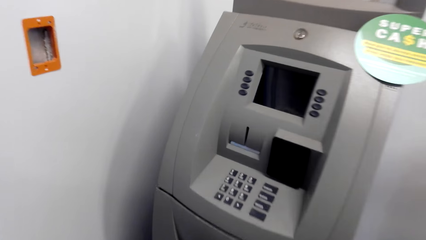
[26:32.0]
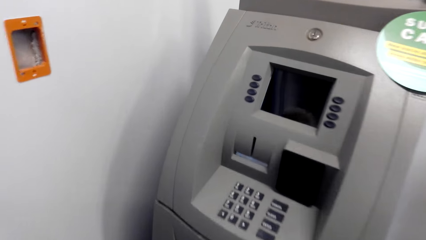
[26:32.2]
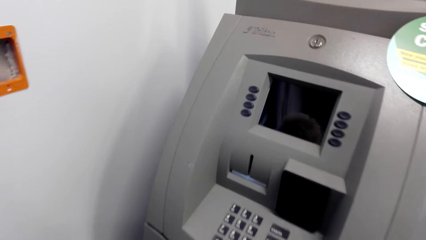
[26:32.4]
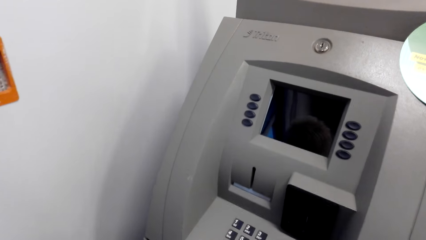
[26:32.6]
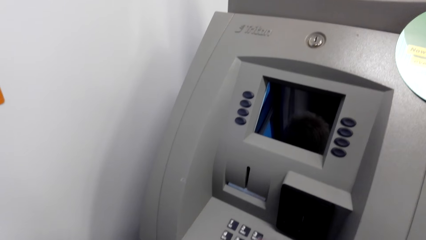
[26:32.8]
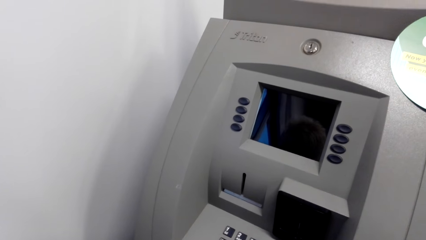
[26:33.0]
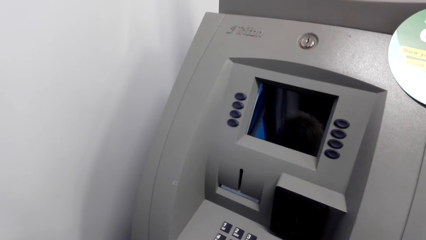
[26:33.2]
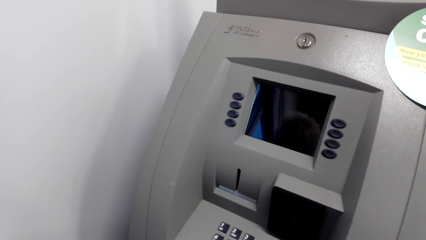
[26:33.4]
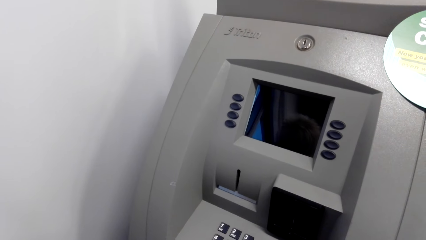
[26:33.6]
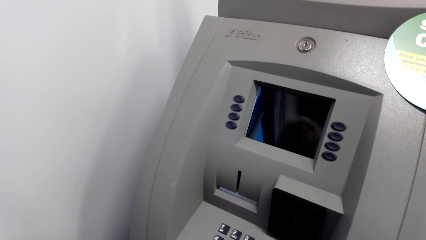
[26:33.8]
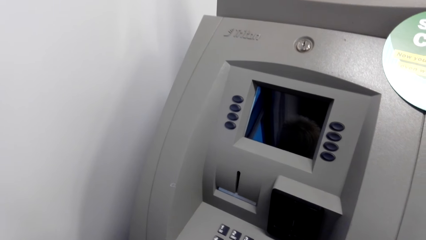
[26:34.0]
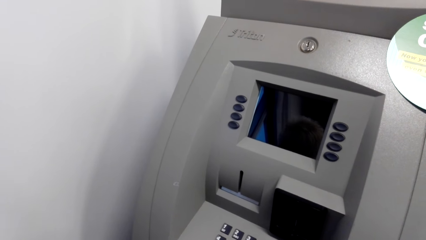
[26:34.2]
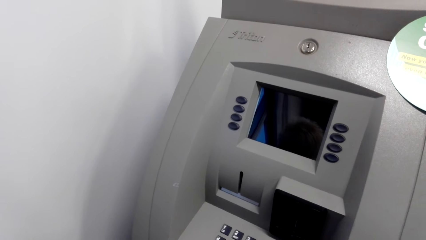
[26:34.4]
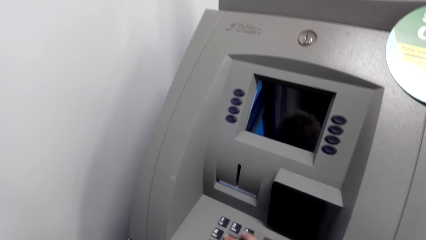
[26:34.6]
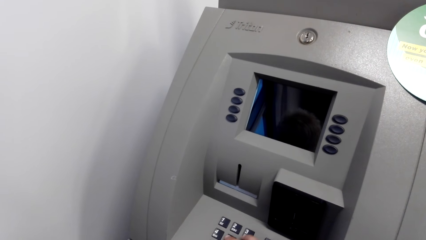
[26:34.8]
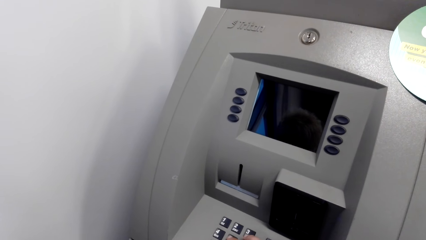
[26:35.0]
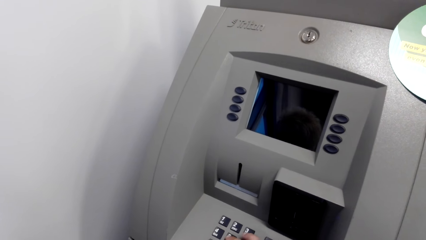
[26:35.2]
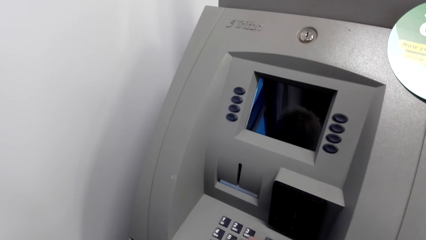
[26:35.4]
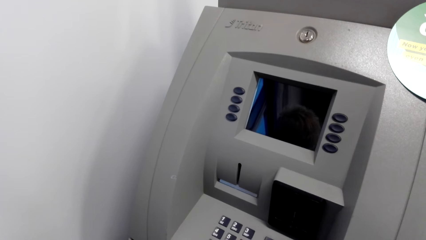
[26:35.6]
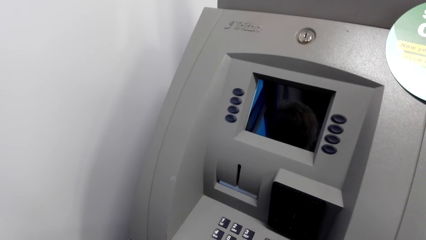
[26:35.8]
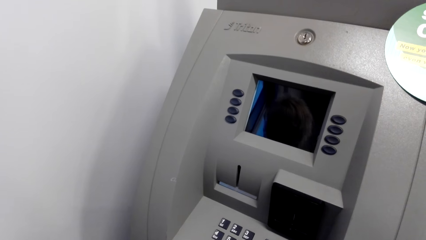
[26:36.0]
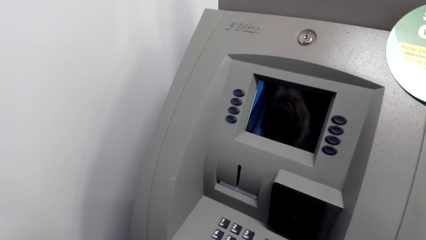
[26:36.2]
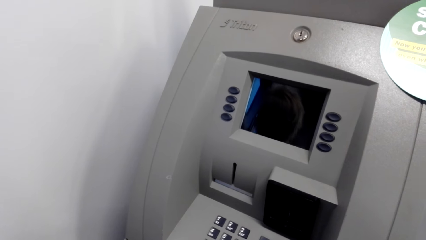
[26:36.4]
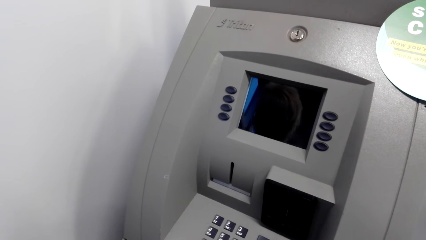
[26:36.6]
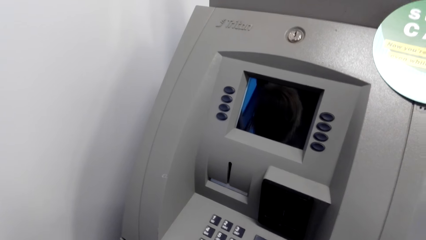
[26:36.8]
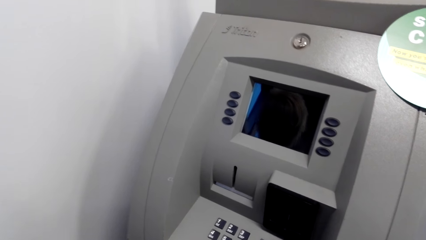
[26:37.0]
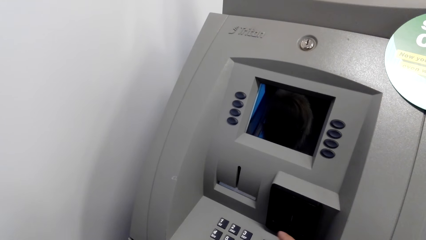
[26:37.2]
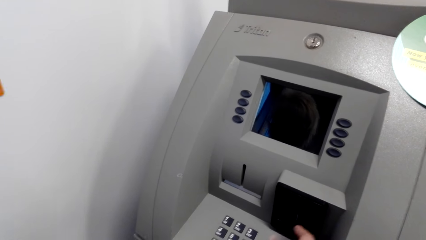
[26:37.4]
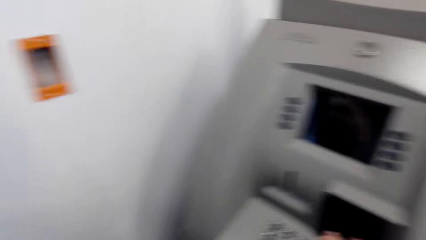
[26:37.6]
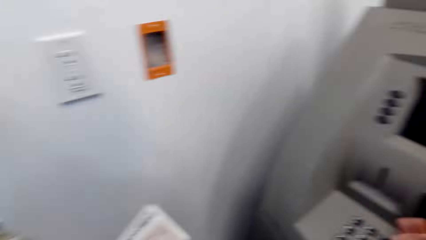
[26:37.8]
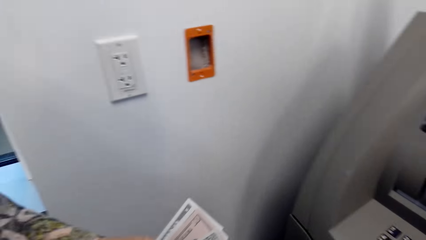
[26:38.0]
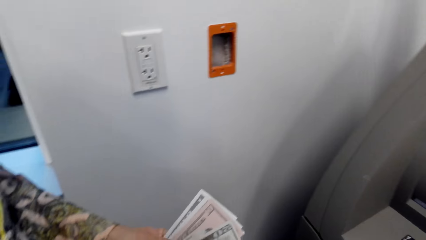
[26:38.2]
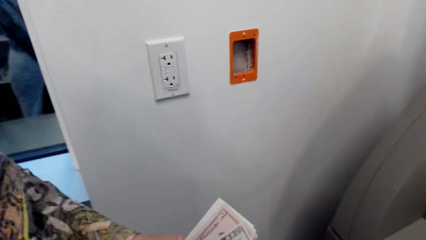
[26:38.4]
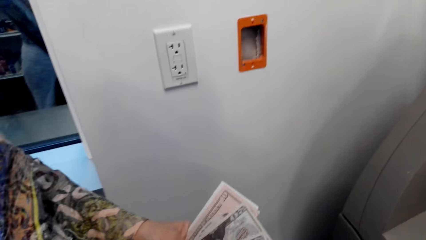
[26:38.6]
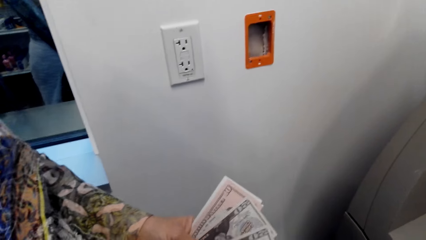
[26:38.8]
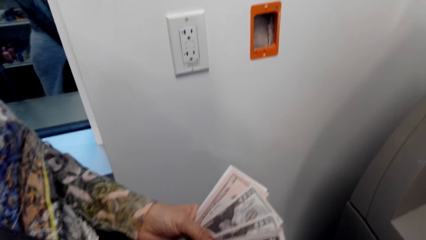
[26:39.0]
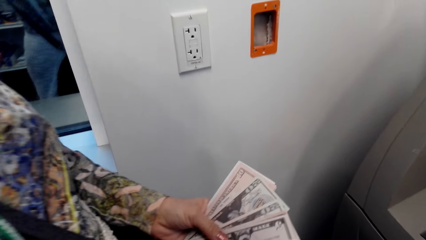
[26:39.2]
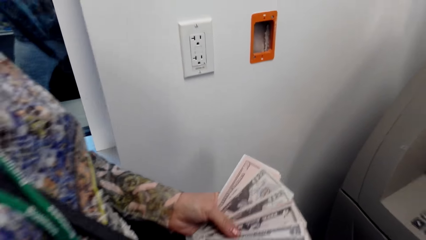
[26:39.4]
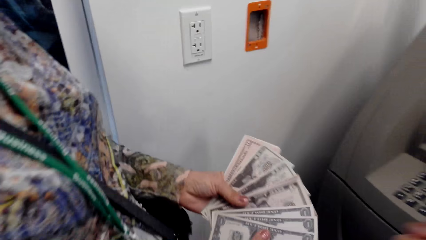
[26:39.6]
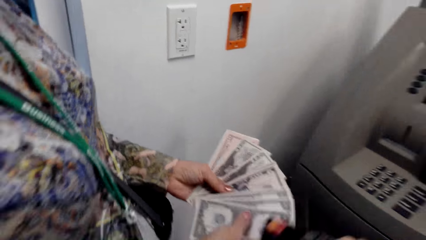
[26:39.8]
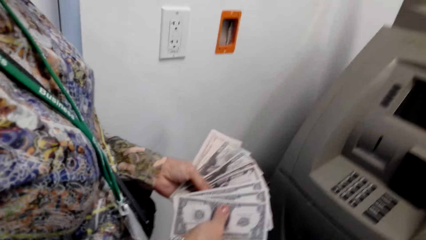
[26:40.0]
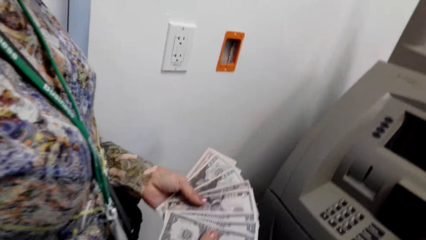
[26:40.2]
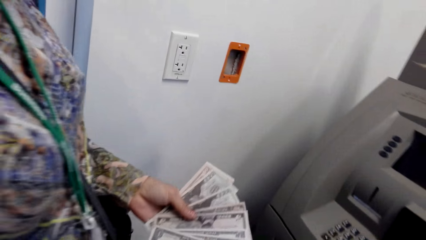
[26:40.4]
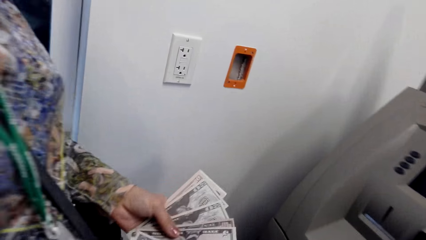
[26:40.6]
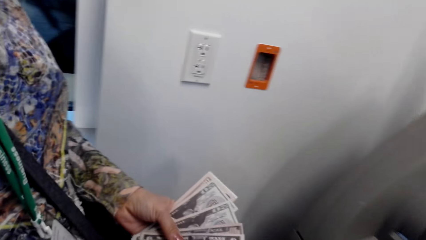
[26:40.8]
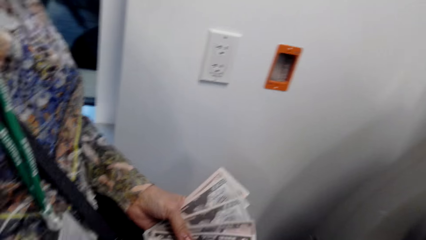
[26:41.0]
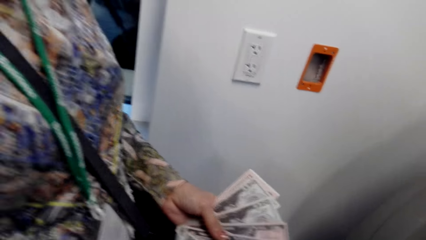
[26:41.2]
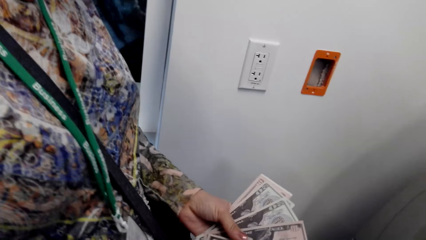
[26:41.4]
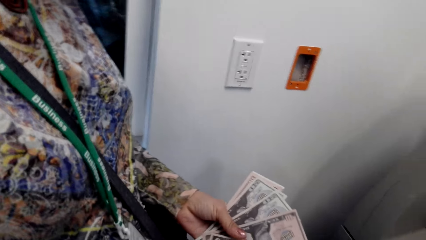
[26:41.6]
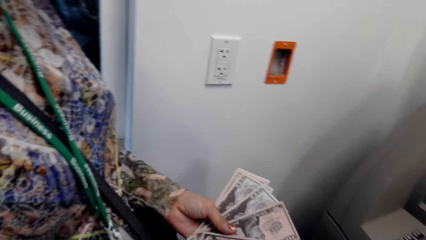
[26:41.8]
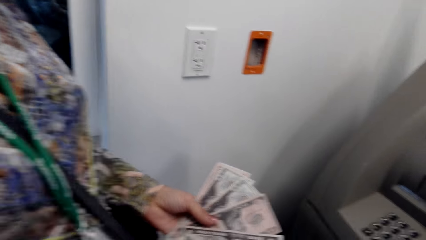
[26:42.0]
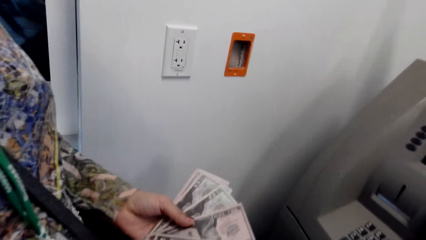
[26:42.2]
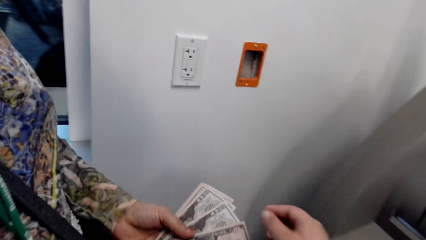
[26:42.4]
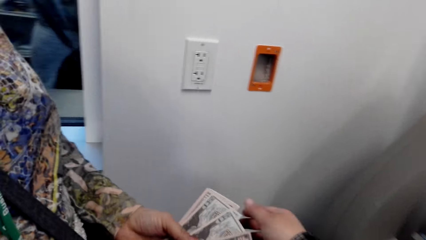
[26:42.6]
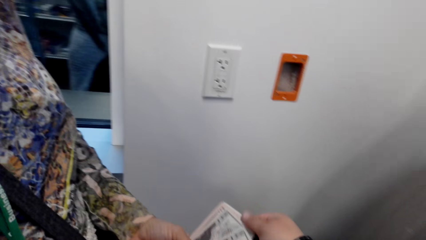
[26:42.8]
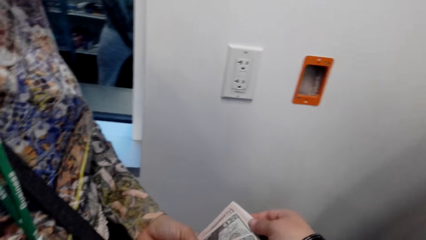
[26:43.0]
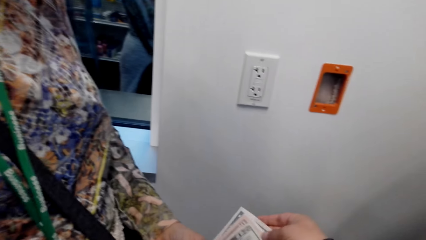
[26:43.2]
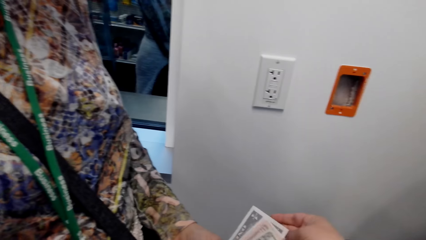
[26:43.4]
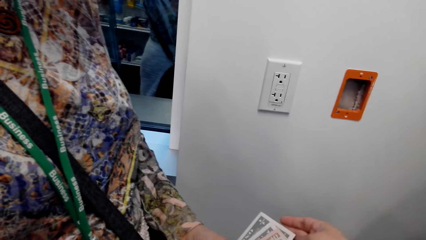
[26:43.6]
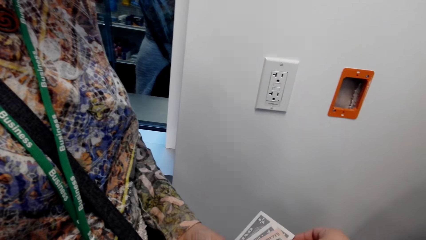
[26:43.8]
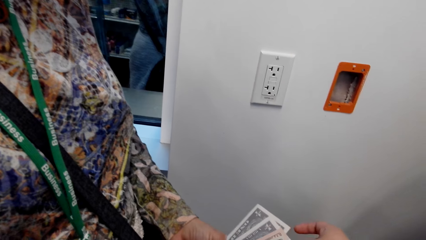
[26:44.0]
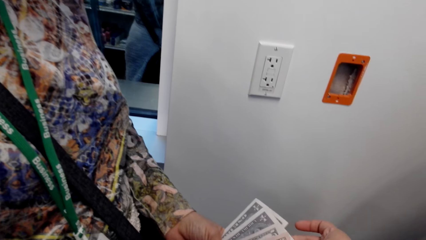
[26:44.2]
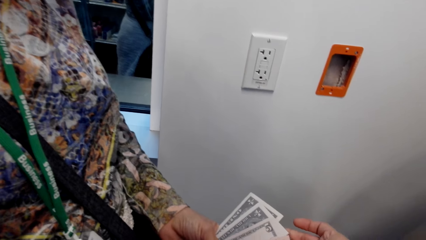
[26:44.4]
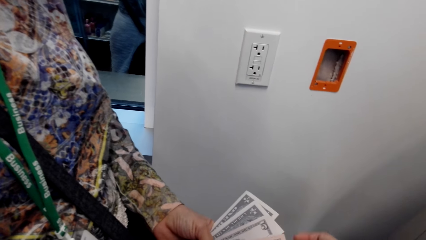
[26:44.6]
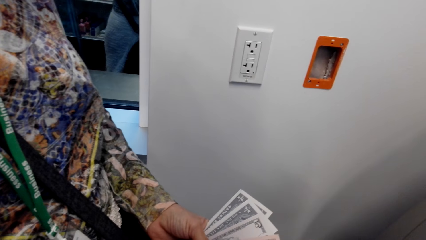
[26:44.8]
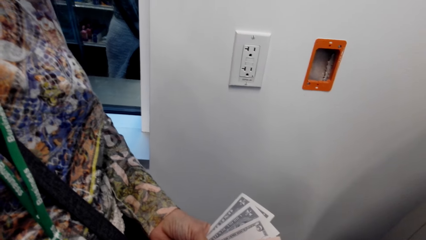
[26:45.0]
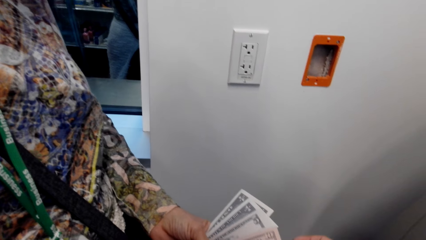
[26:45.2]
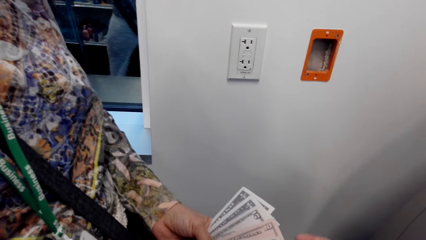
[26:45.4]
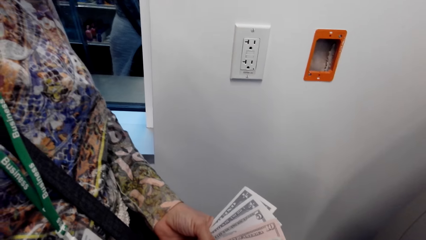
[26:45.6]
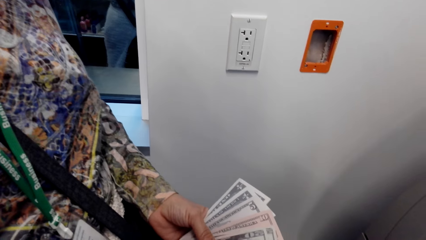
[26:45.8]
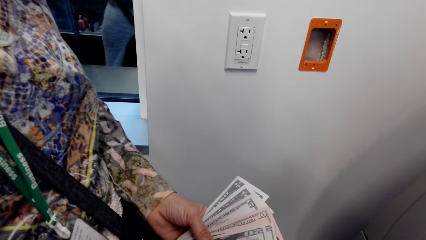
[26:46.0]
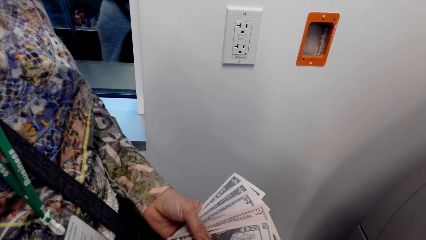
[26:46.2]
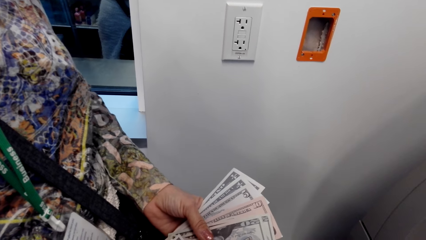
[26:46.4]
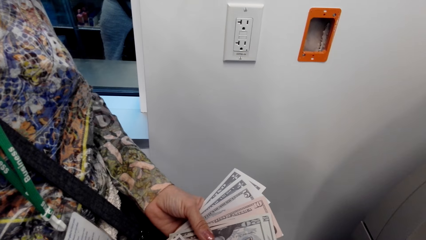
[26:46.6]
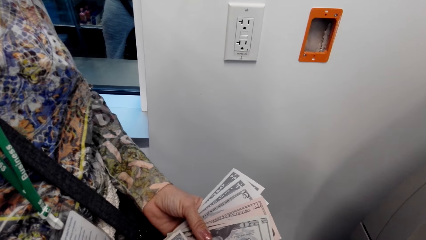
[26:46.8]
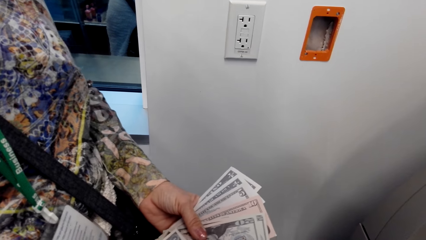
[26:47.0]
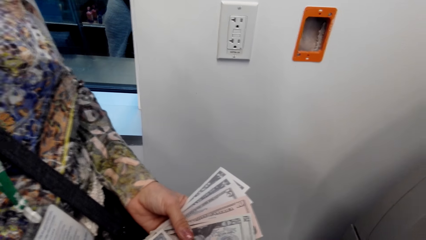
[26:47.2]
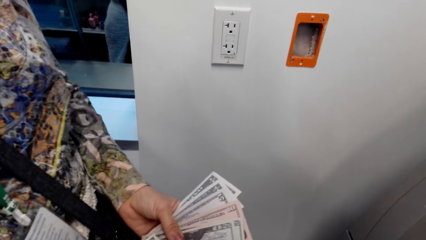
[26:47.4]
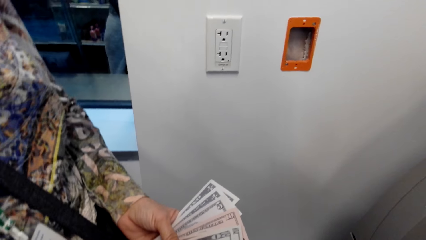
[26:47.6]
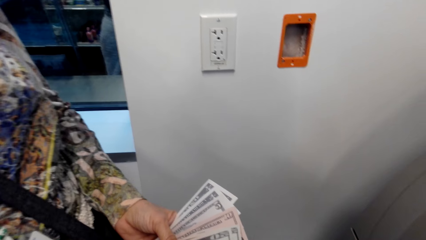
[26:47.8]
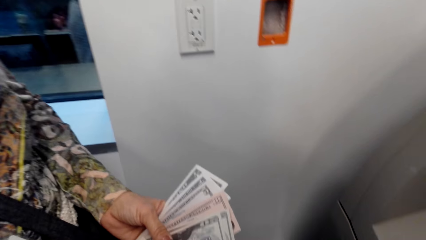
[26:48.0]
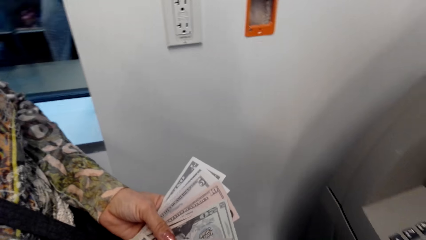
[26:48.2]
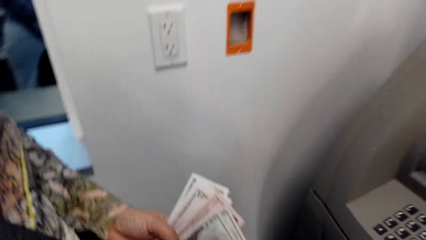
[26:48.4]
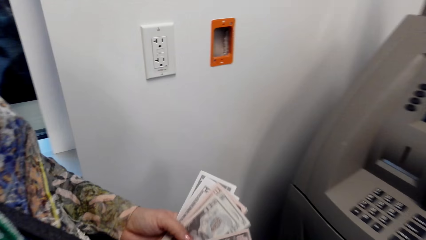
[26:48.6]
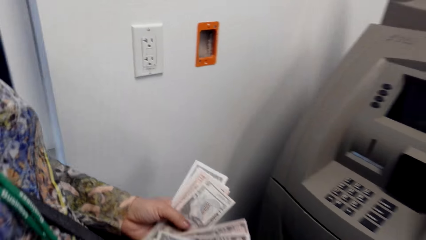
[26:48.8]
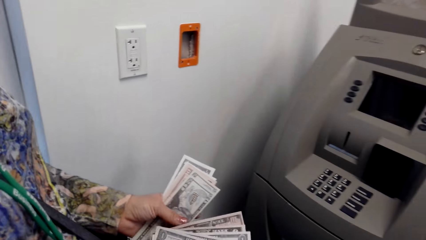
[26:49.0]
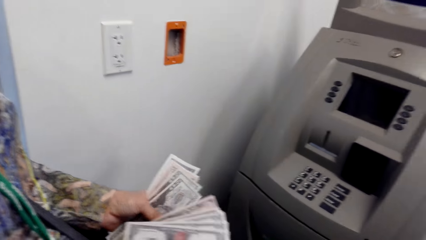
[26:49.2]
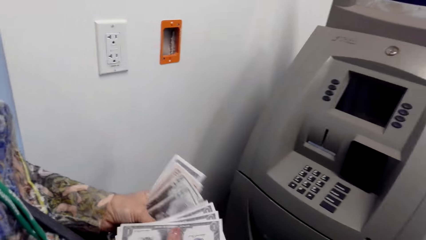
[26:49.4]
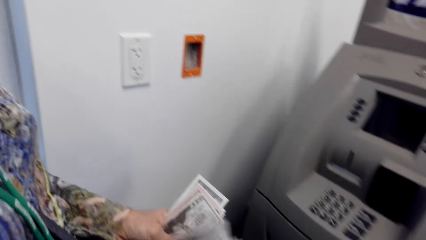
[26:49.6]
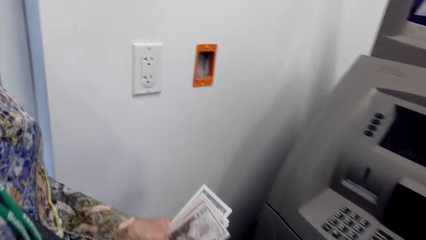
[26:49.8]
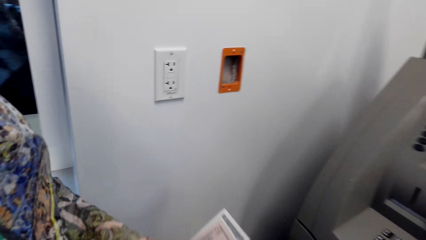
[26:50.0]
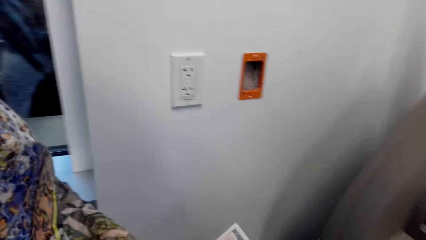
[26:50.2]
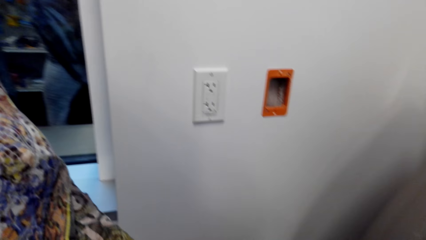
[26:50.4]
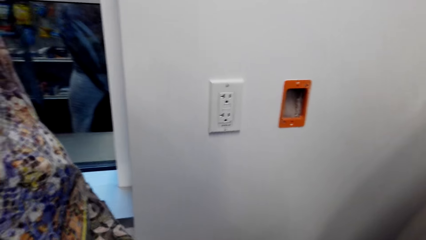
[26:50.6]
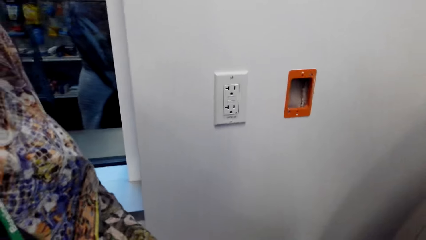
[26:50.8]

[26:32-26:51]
A lady counts money. The camera wearer picks up cash.
